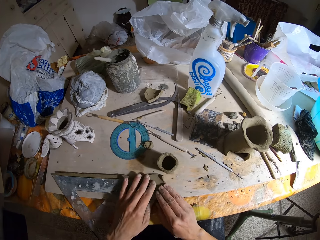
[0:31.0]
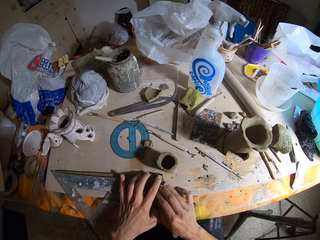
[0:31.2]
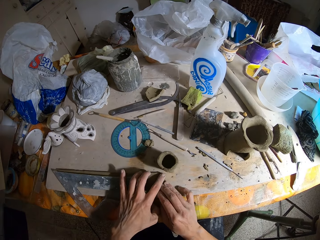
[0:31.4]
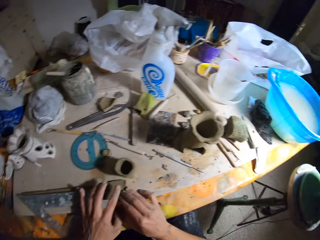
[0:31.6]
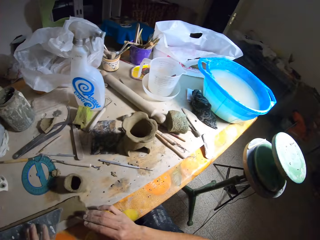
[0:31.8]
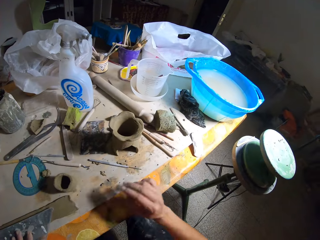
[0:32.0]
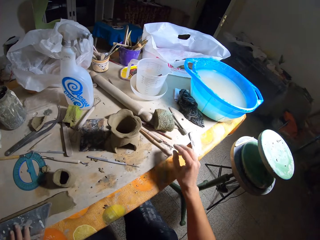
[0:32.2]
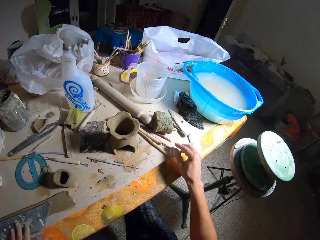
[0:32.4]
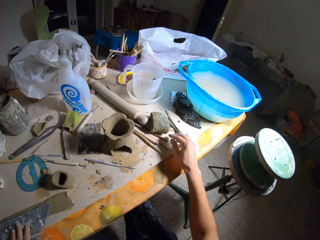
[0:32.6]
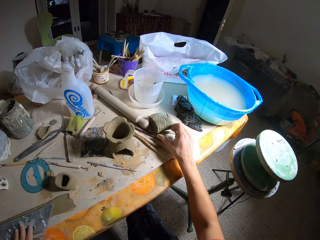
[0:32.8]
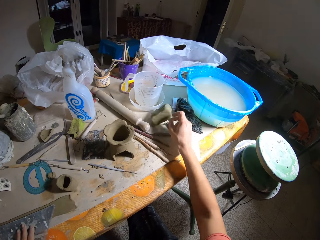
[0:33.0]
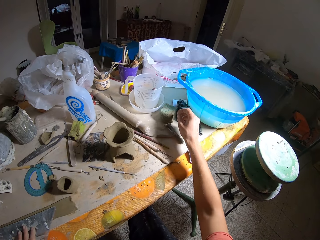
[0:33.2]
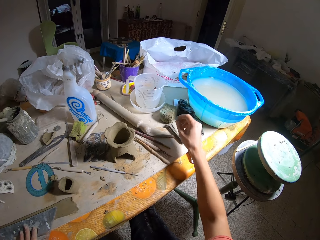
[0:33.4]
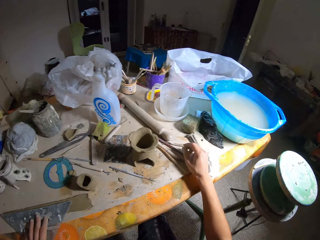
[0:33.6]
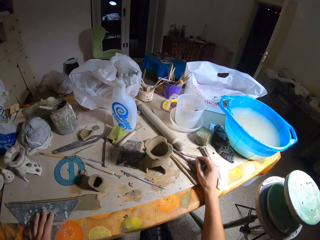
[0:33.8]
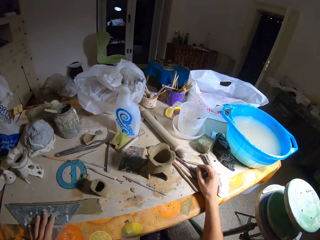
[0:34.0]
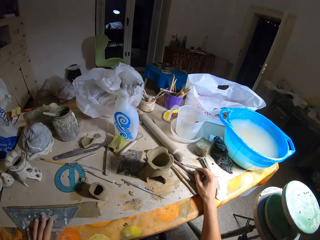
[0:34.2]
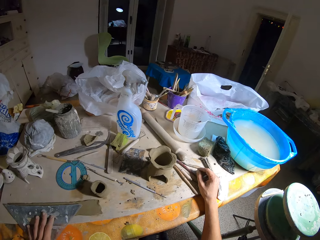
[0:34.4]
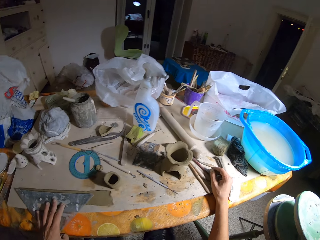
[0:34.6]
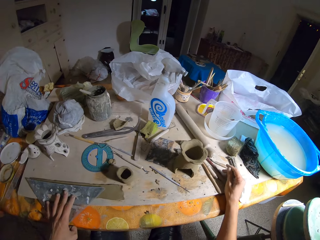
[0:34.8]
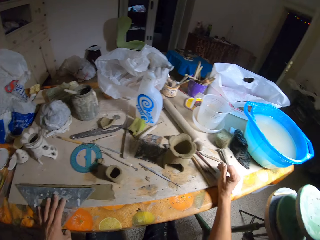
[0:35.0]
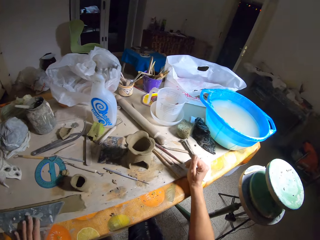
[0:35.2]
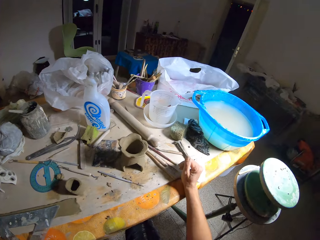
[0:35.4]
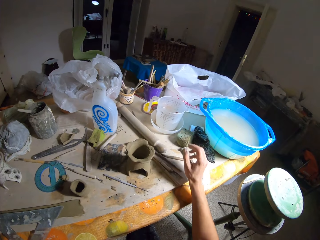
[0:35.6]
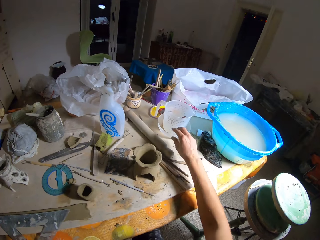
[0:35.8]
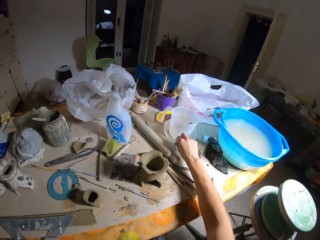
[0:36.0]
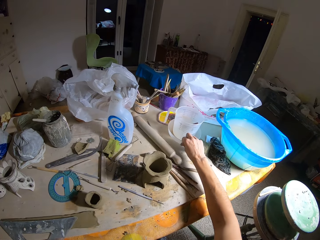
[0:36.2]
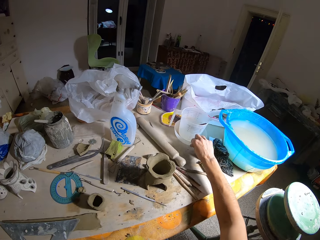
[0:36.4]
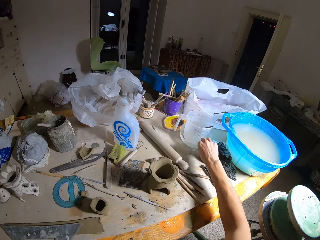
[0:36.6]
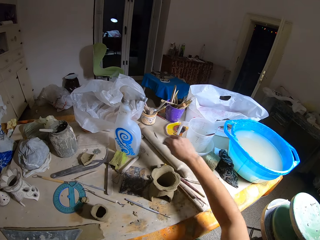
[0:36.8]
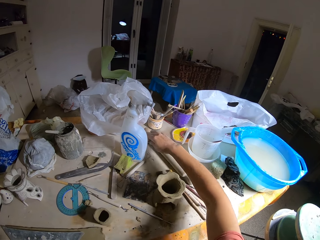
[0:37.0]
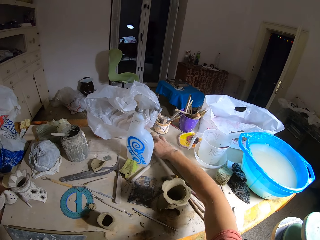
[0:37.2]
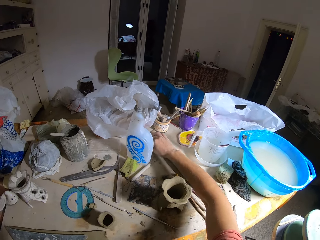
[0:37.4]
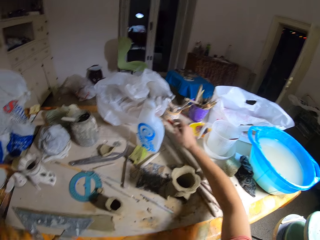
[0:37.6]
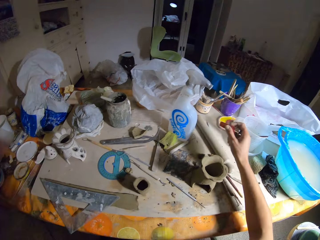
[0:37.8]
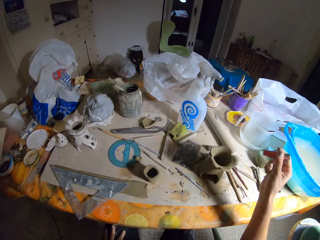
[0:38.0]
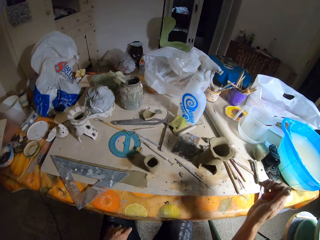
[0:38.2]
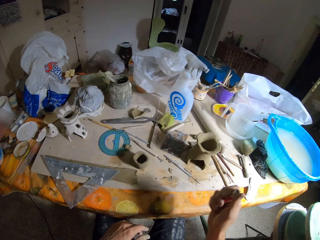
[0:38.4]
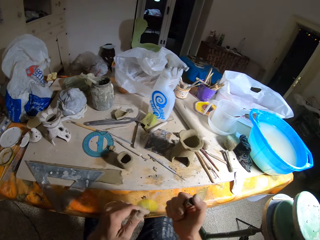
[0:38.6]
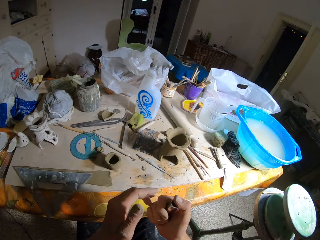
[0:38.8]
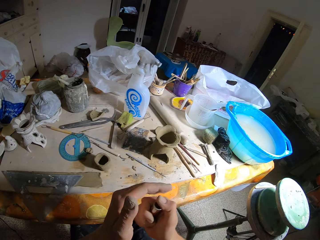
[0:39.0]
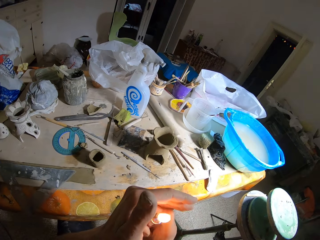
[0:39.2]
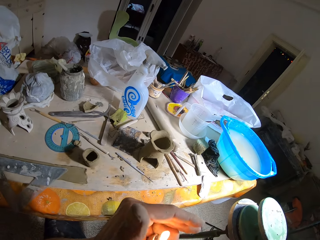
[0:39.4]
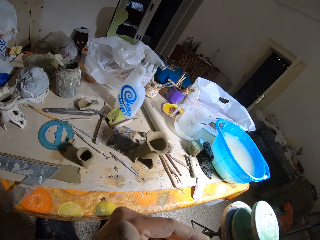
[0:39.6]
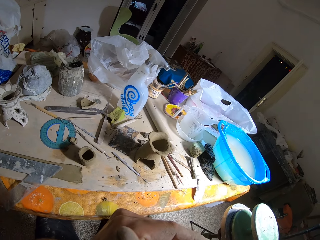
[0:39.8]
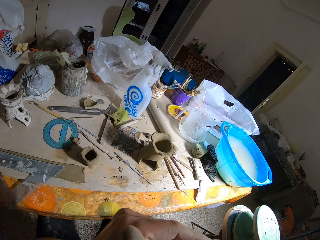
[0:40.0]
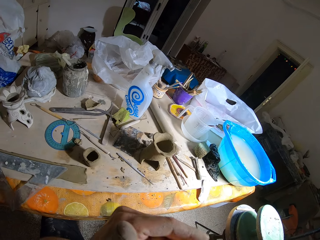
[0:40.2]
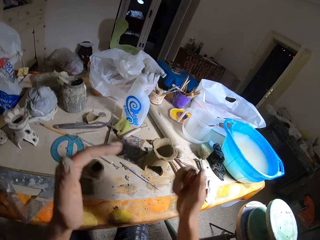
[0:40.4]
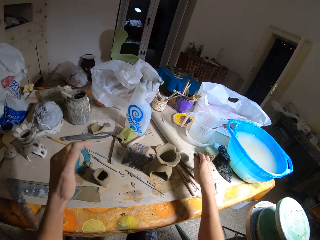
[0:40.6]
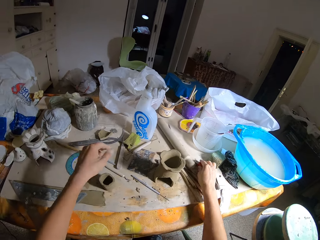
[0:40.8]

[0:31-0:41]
The camera wearer moves a foam on the table with his right hand. He looks around. He moves a bowl on the table with his right hand. He picks up a lighter on the table with his right hand. He lights the lighter in his right hand. He lights something with the lighter.

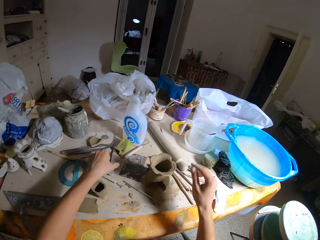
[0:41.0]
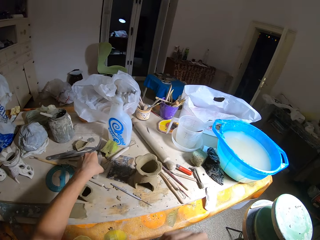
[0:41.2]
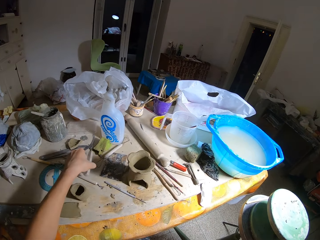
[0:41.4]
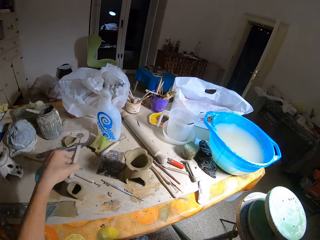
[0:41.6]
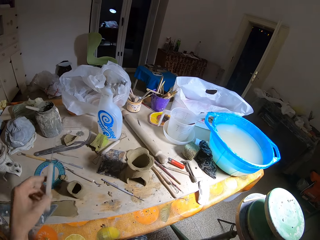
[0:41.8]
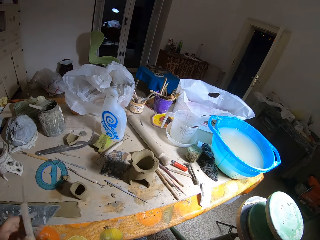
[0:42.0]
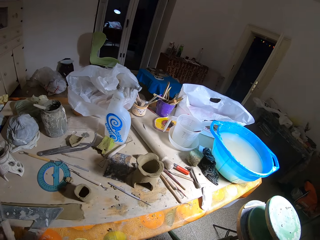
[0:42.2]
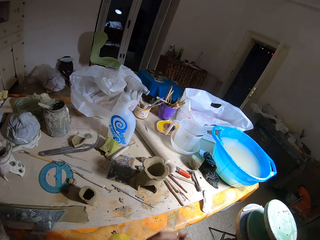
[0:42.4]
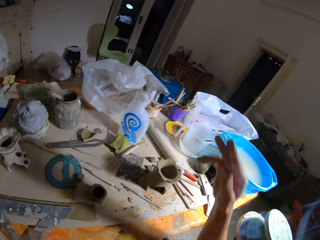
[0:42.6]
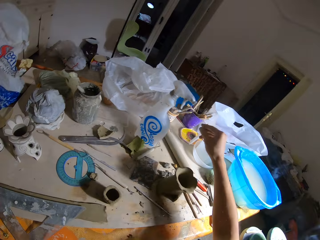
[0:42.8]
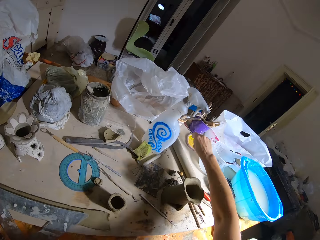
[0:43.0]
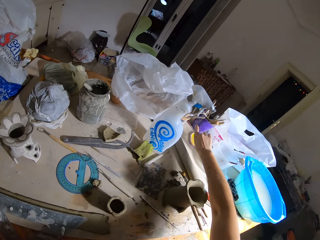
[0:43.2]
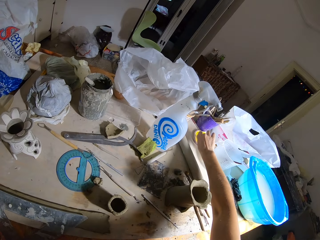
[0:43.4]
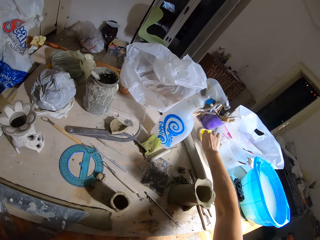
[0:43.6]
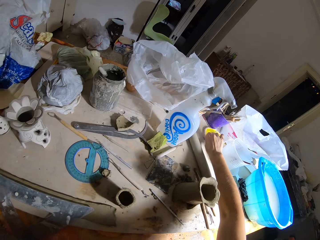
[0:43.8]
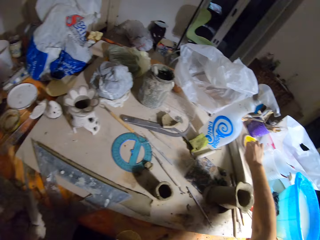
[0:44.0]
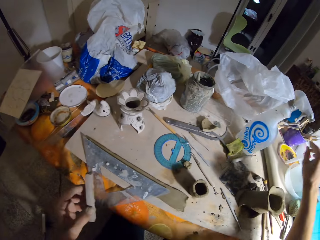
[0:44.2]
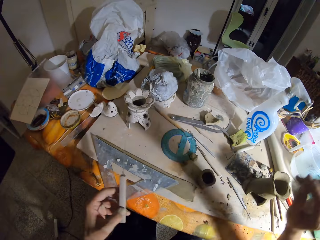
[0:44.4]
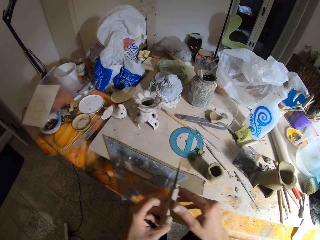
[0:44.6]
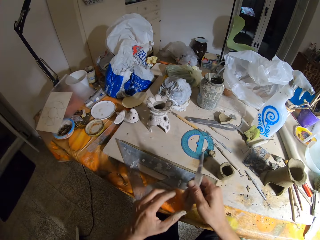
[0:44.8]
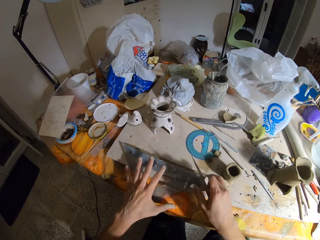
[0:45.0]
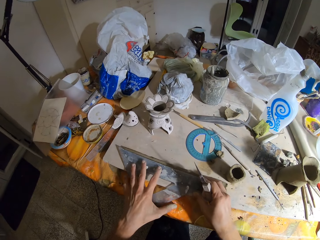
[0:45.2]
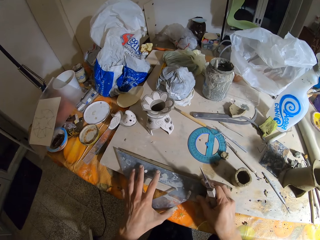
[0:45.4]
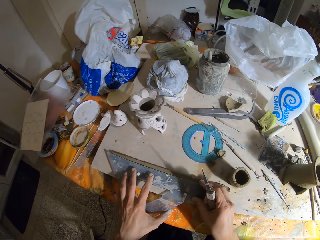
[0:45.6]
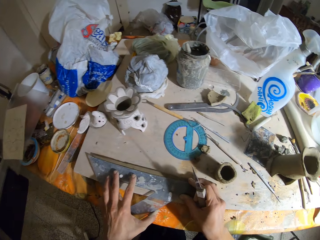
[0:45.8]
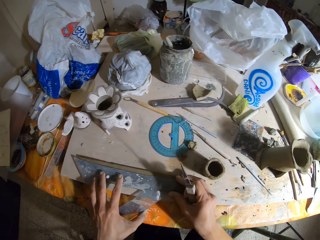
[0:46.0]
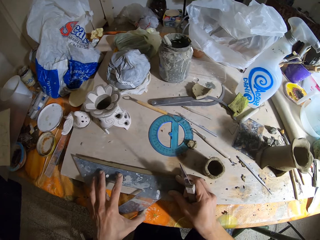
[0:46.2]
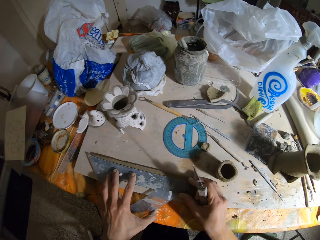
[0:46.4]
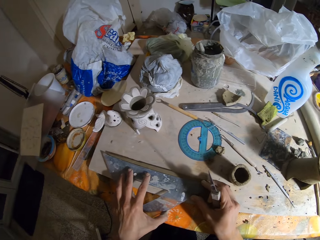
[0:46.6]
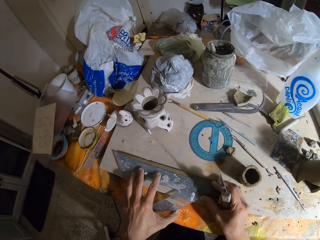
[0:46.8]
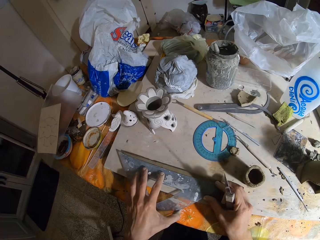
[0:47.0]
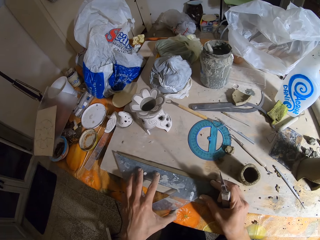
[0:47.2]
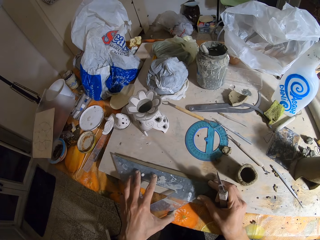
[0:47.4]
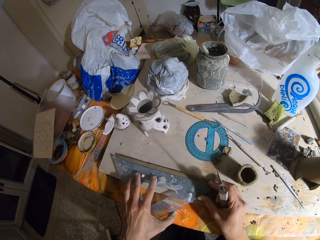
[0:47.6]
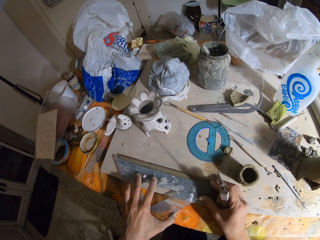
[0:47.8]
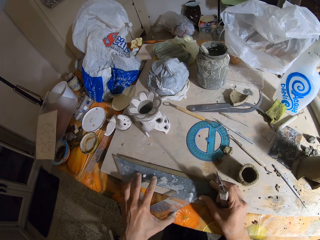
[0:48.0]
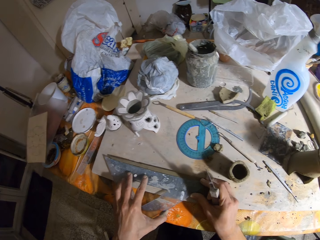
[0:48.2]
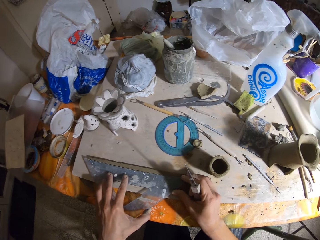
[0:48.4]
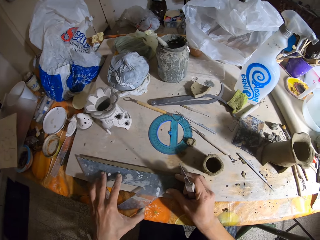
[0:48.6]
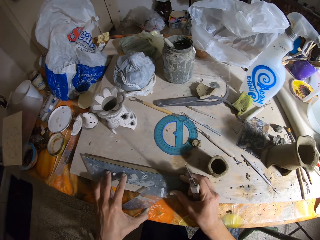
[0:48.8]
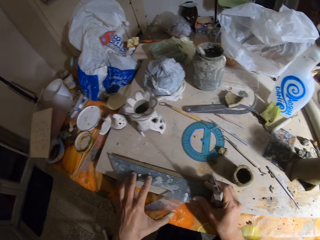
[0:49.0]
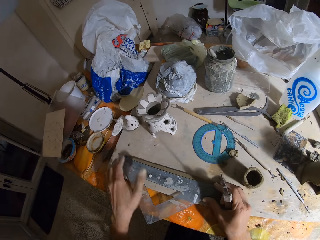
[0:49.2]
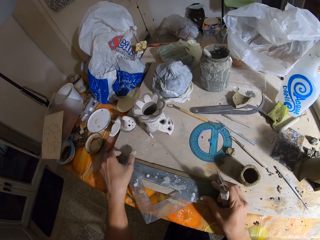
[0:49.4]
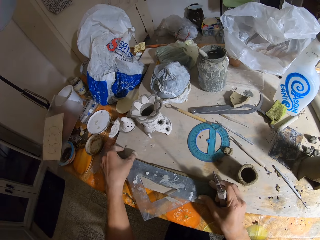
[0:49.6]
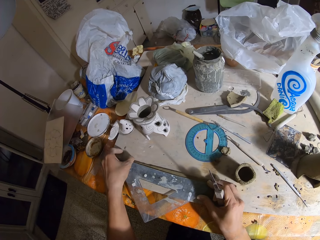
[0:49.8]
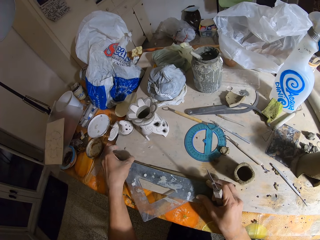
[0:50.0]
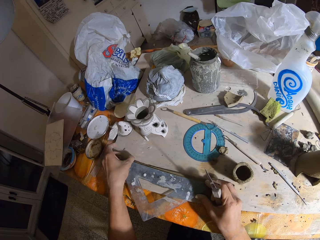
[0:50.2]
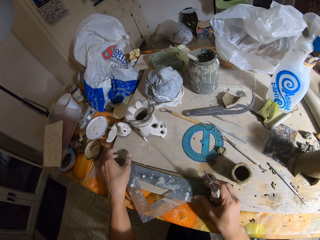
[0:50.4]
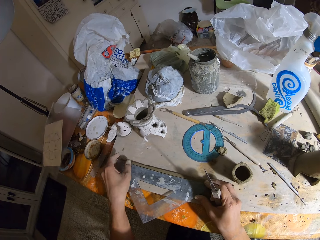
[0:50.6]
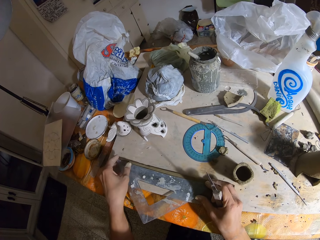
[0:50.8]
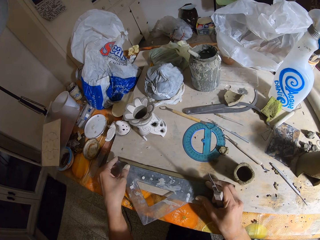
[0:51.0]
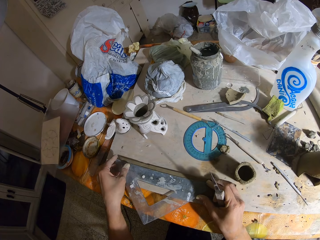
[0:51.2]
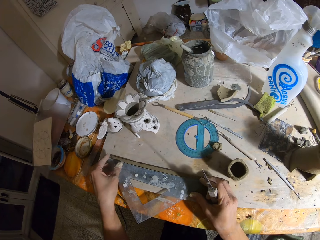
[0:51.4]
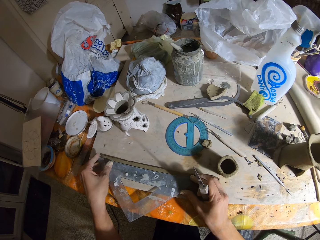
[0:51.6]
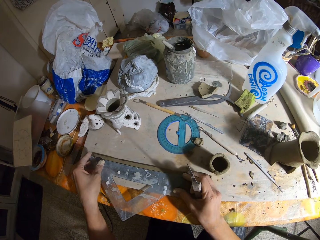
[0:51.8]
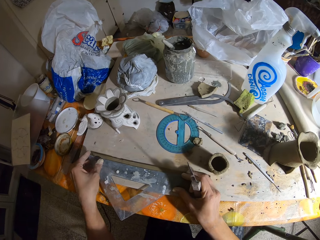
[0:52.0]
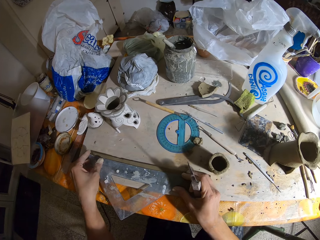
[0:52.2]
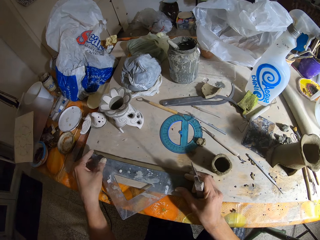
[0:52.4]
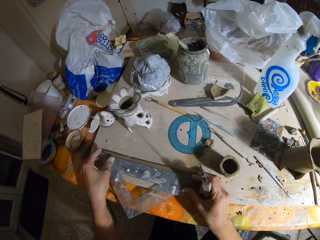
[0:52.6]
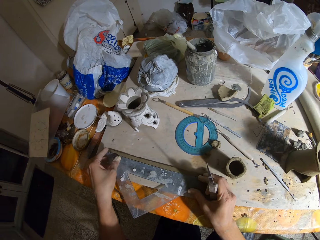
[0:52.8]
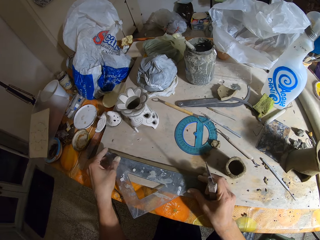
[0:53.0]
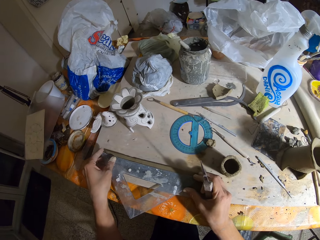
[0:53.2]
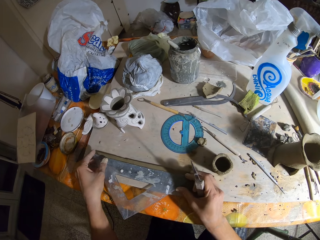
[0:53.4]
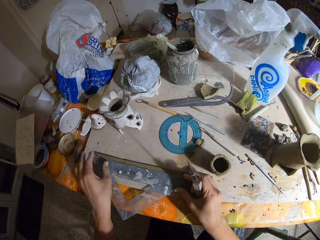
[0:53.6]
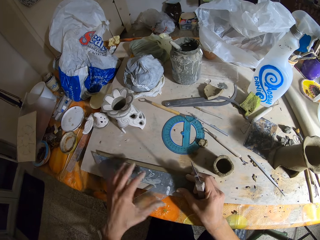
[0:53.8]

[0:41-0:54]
The camera wearer drops the lighter in his right hand on the table. He picks up a knife on the table with his left hand. He moves his hand. He drops a cigarette on a plate with his right hand. He moves his hand. He transfers the knife in his left hand to his right hand. He places his hands on the triangular ruler on the clay. He moves the ruler with his left hand.
